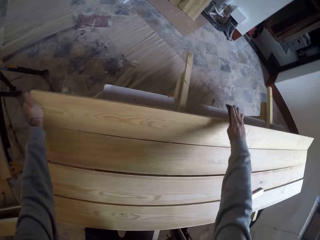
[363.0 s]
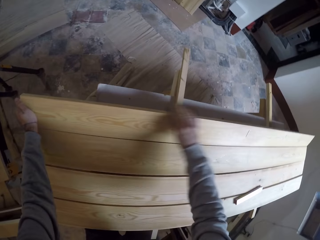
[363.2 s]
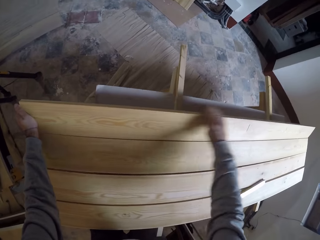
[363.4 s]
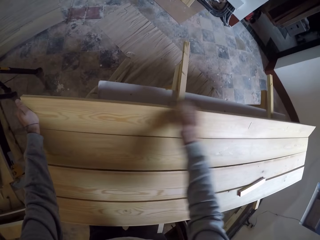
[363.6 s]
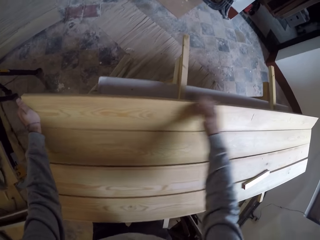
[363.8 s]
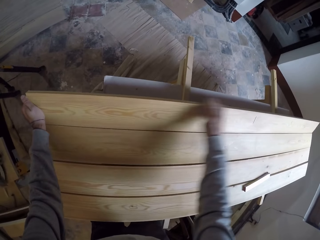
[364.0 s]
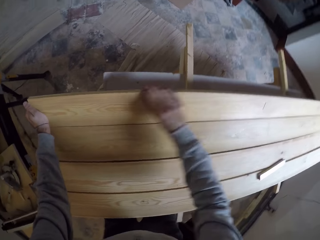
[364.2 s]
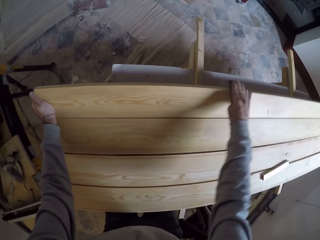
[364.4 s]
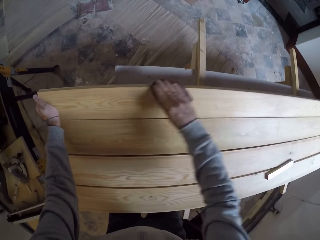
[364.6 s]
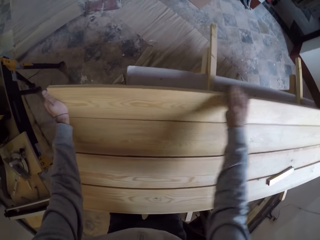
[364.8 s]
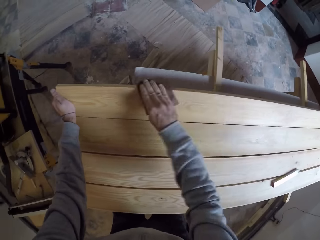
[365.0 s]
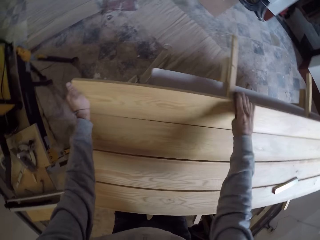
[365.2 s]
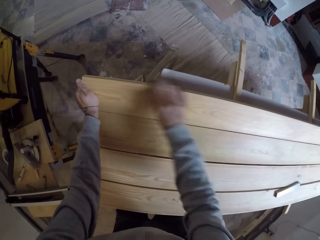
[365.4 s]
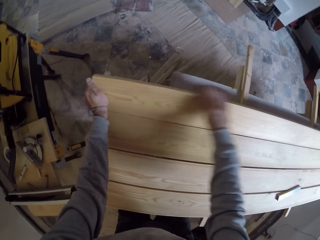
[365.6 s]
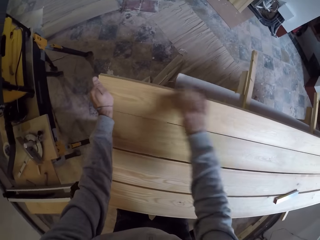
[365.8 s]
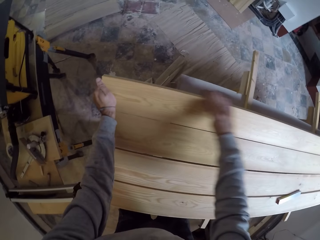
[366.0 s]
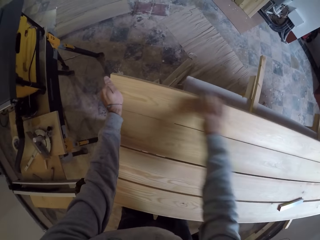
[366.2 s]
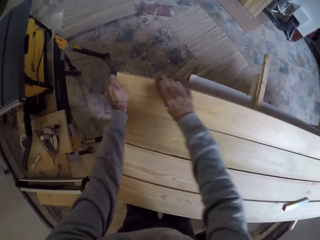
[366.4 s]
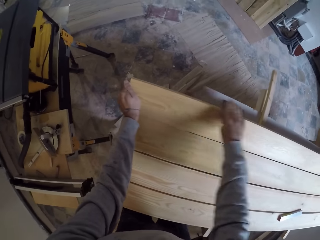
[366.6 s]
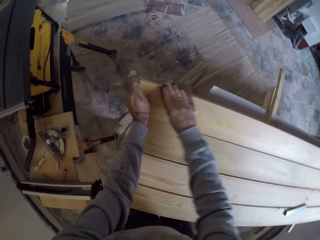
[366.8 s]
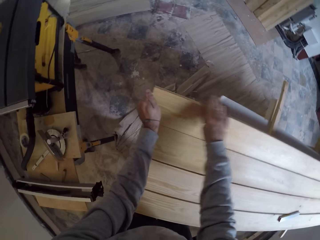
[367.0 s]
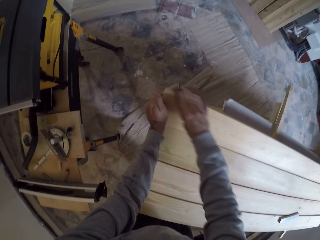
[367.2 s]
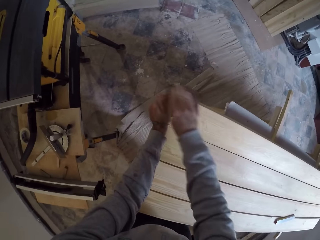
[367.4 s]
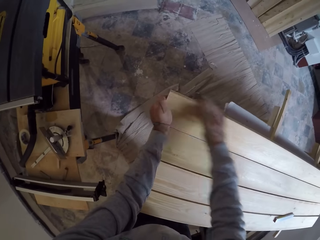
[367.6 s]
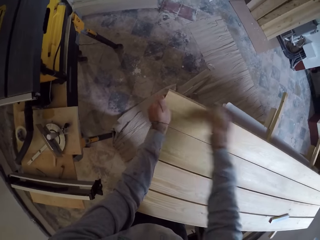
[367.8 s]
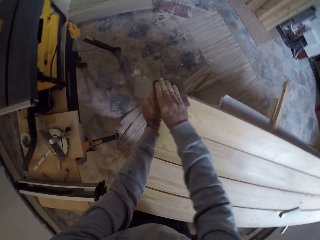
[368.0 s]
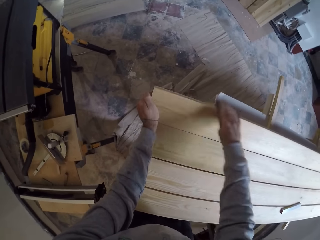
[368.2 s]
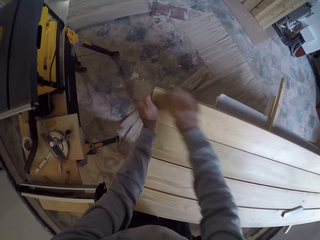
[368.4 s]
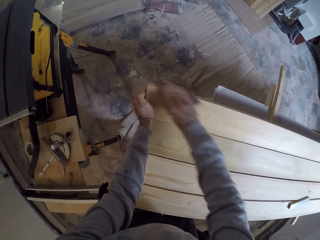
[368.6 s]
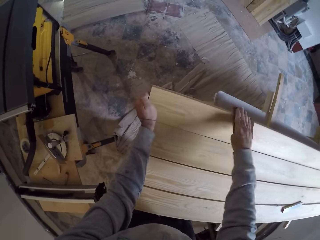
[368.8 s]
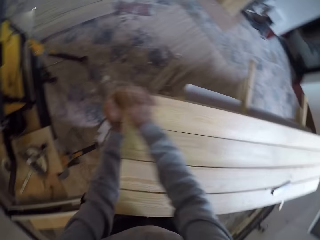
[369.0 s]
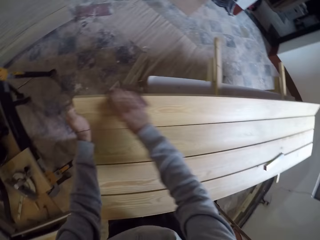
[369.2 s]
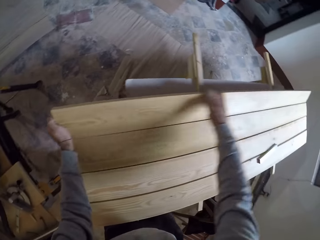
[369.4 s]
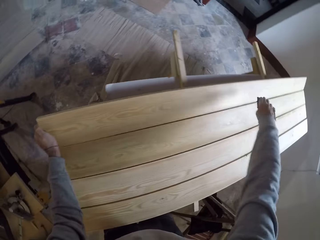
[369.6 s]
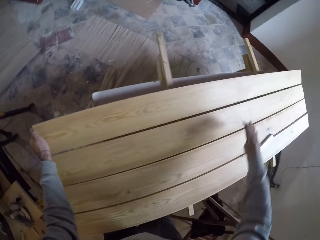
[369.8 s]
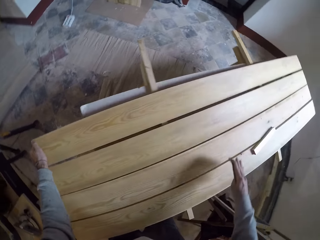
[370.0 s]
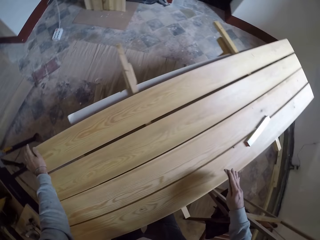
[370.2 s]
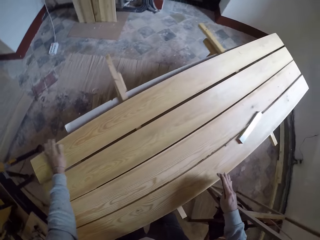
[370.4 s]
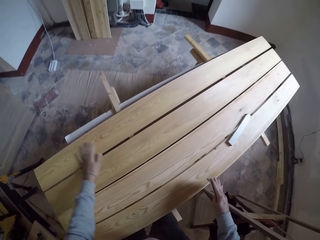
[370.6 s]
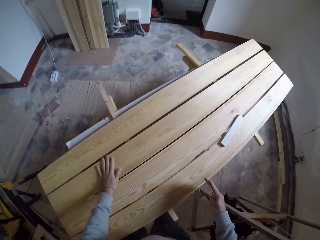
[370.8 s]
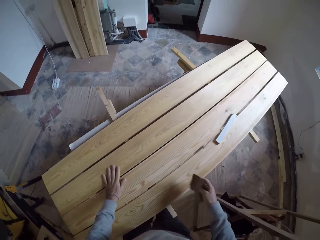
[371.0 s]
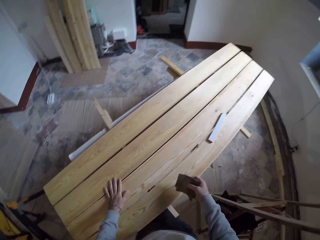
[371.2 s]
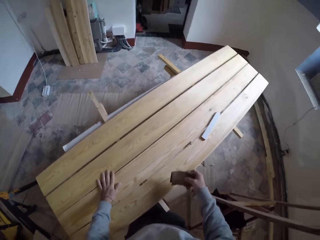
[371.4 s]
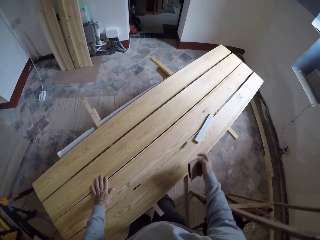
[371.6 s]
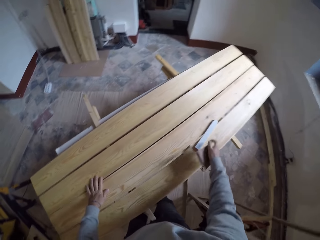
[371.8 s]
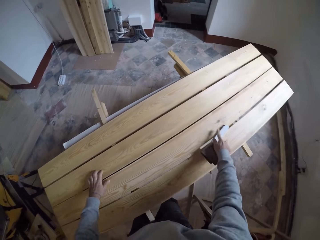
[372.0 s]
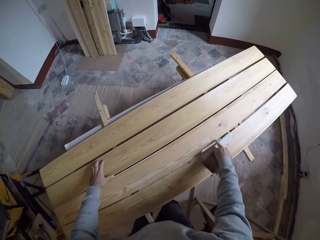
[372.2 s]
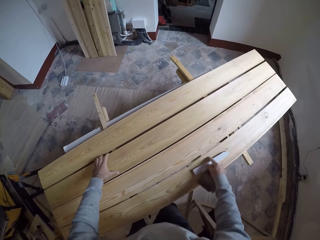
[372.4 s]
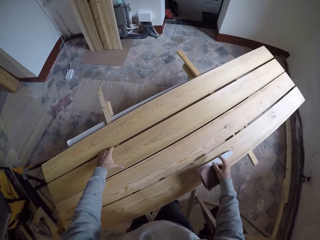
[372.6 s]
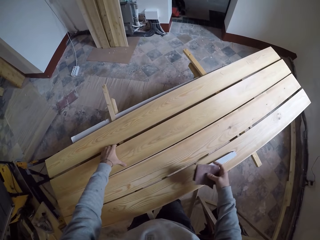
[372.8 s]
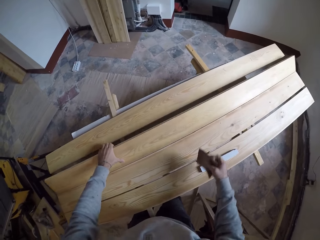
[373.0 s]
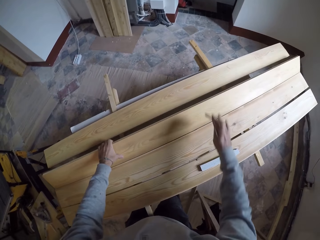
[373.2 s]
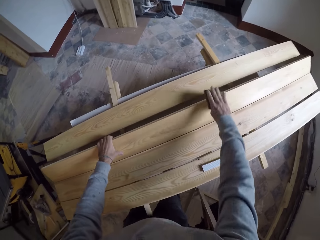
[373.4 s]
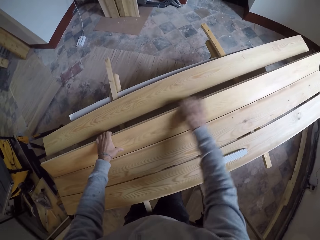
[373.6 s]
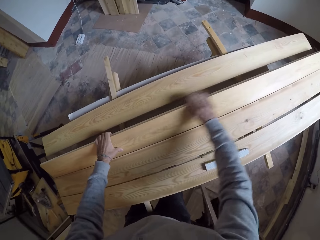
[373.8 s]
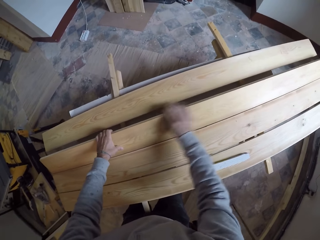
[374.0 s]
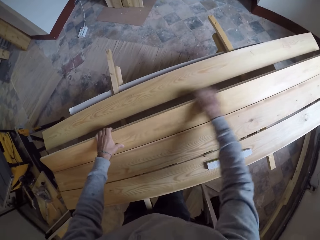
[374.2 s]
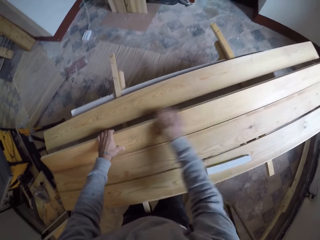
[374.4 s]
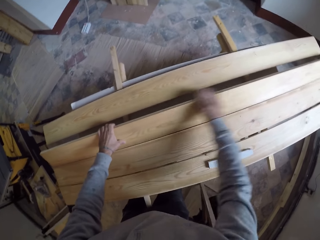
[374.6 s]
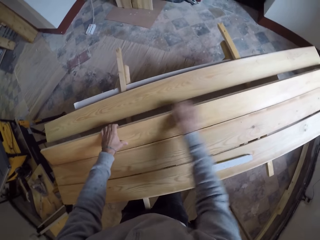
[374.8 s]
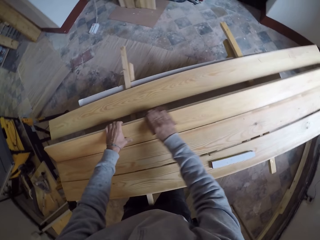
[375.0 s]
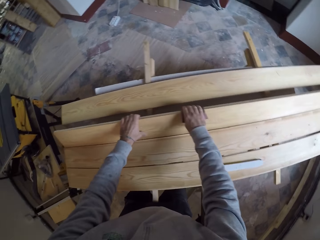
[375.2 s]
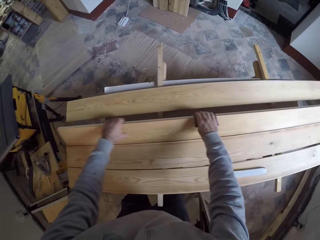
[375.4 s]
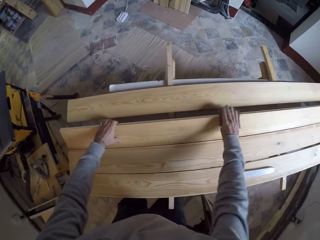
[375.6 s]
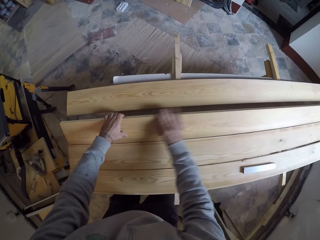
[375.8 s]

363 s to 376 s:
The camera wearer sands wood with sandpaper. They do it repeatedly. They move the wood, lift up the wood and sand the wood with sandpaper.

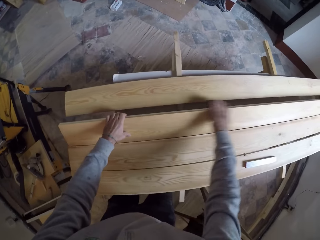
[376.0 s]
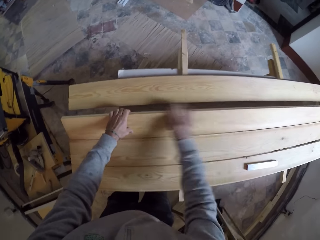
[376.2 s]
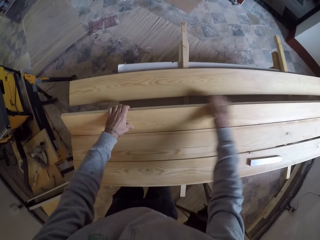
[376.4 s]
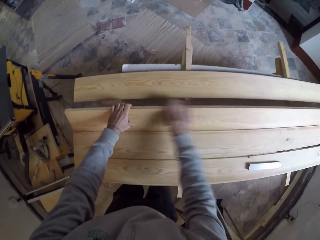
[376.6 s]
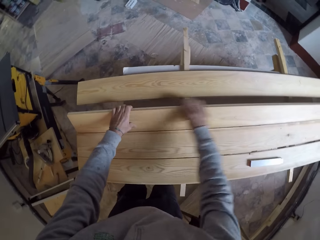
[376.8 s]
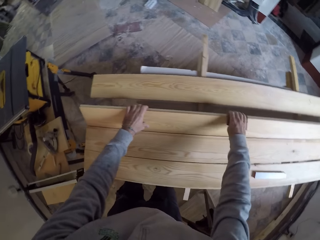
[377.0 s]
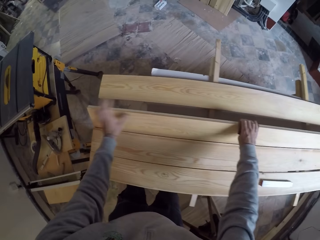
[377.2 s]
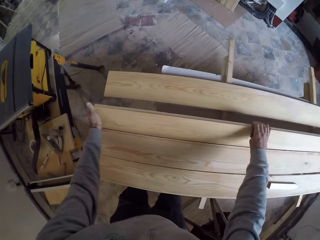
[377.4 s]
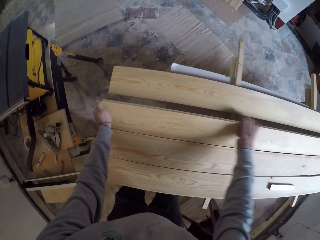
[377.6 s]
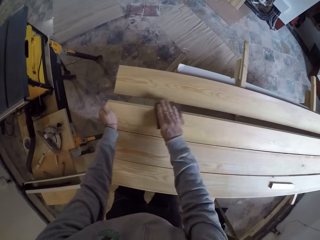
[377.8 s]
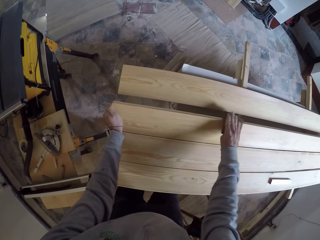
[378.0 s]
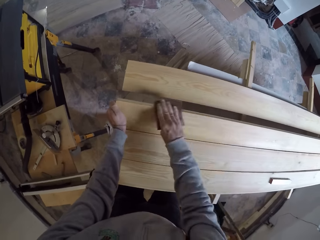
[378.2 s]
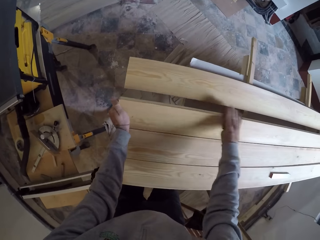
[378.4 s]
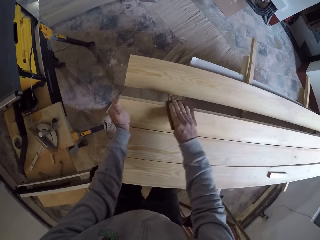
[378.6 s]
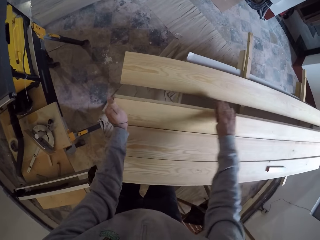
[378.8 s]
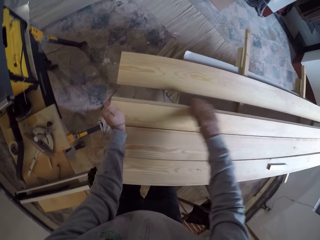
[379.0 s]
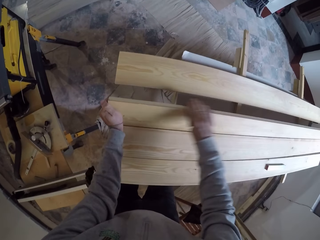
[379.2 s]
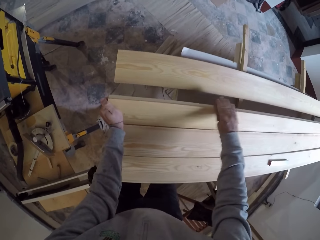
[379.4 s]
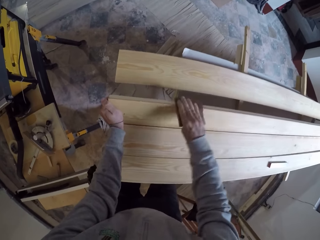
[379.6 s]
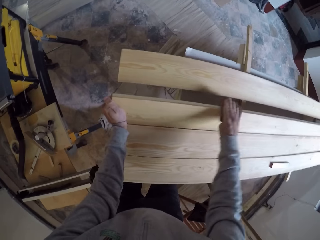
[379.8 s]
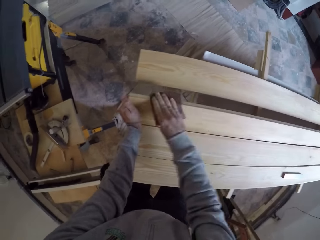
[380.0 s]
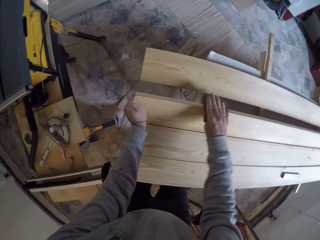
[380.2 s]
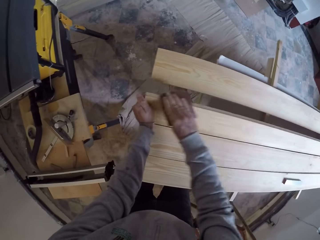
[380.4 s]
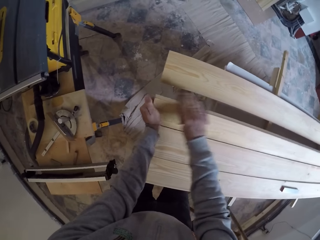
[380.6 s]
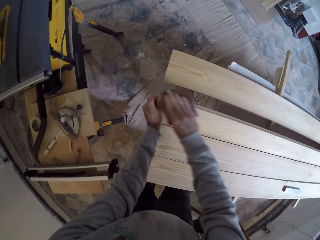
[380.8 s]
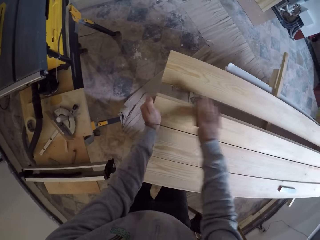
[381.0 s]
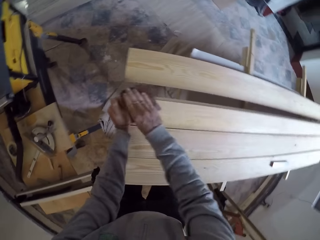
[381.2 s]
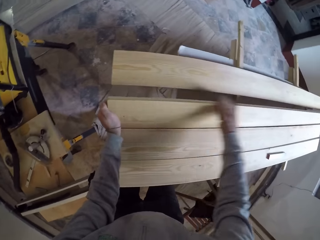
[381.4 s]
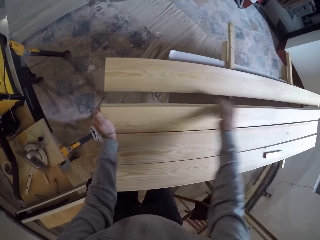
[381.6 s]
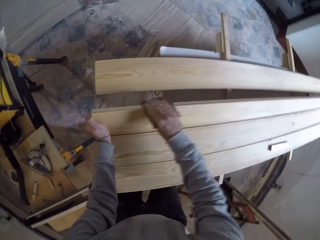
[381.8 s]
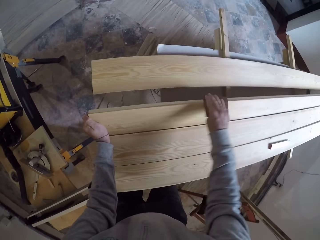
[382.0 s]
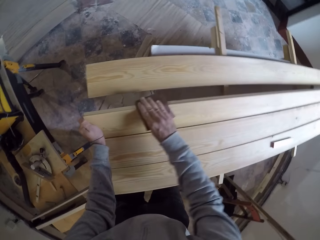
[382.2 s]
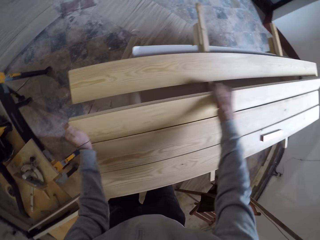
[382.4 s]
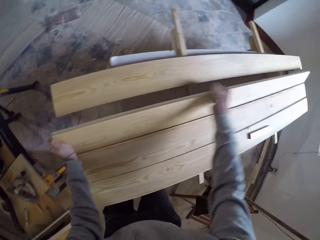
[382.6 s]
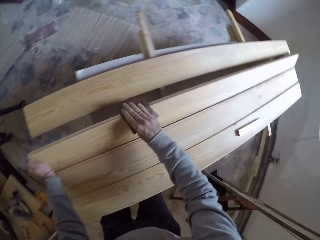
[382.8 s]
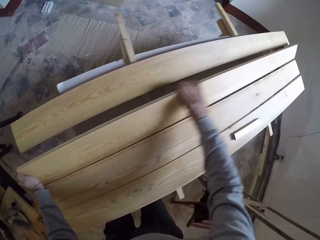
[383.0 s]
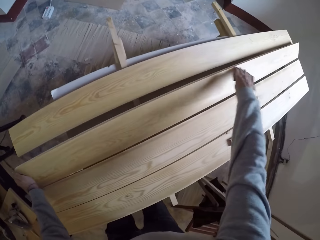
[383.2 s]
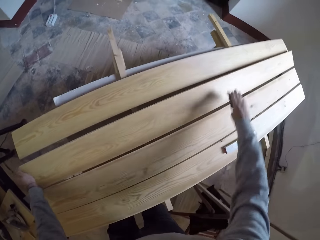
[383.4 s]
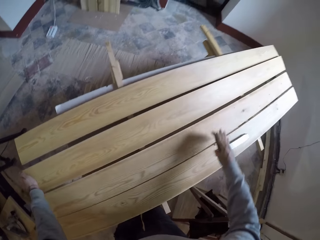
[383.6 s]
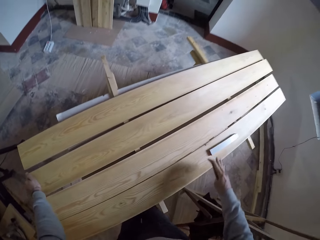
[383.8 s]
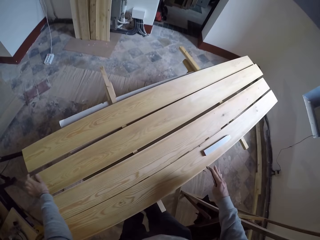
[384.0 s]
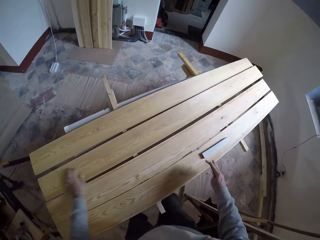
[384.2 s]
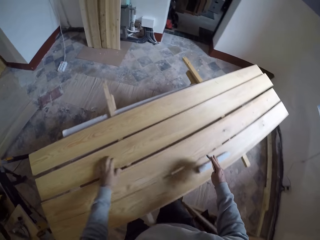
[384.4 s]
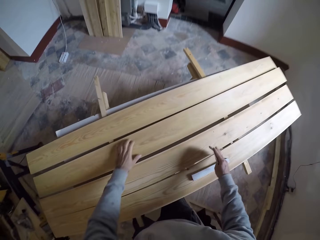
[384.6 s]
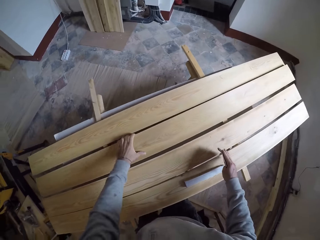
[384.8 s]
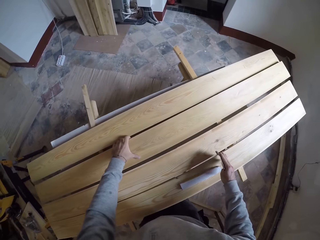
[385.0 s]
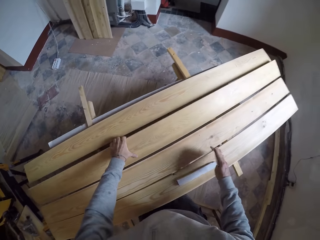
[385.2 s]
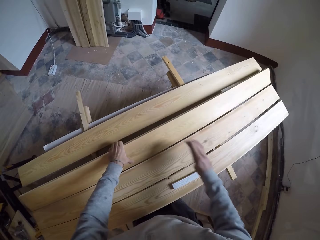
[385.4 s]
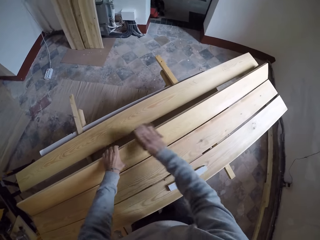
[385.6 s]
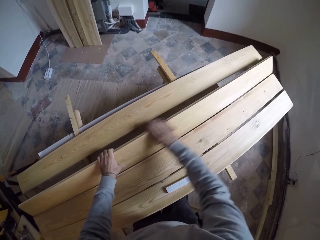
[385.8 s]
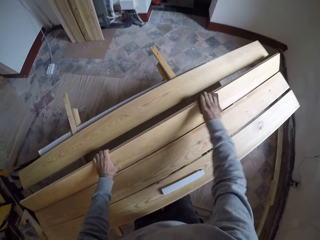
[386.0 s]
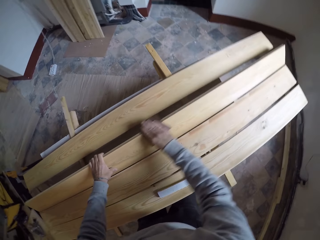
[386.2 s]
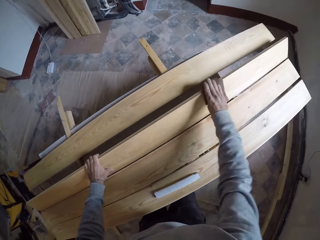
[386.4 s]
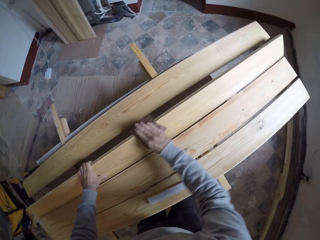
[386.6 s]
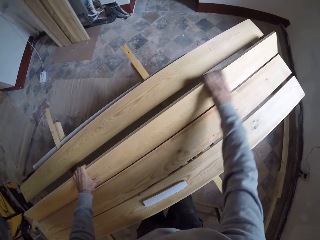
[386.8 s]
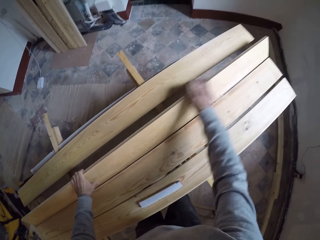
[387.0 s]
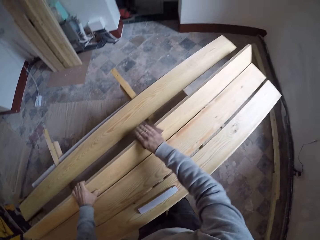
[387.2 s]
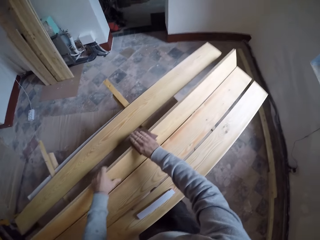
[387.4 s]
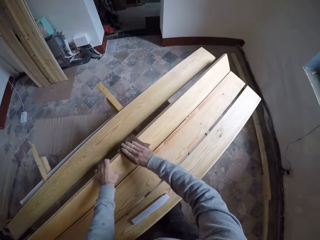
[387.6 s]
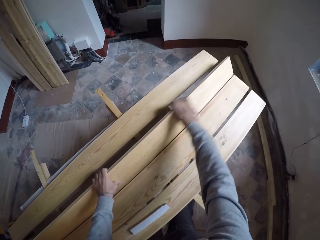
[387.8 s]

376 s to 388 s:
The camera wearer sands wood with sandpaper. They lift the wood and sand the wood with sandpaper.
